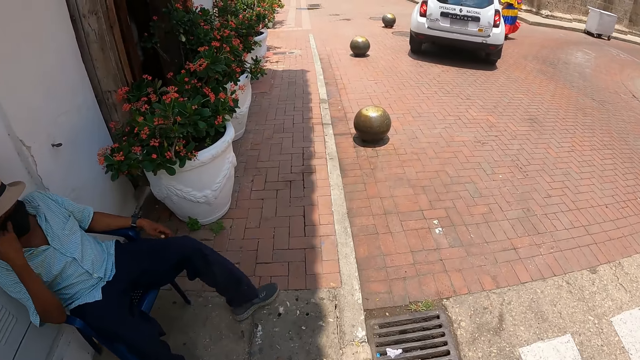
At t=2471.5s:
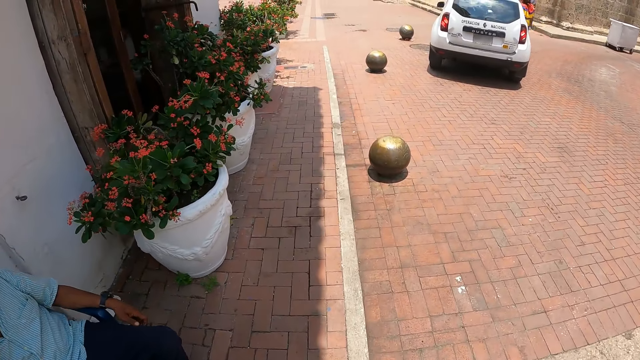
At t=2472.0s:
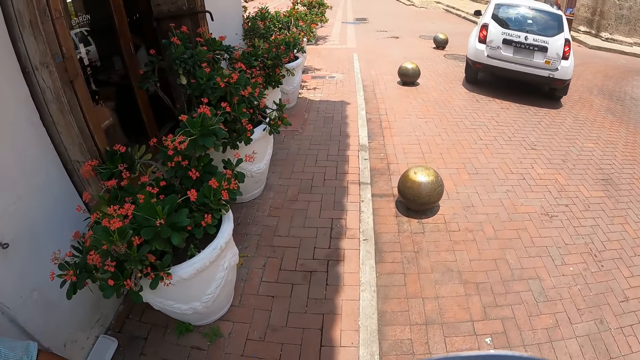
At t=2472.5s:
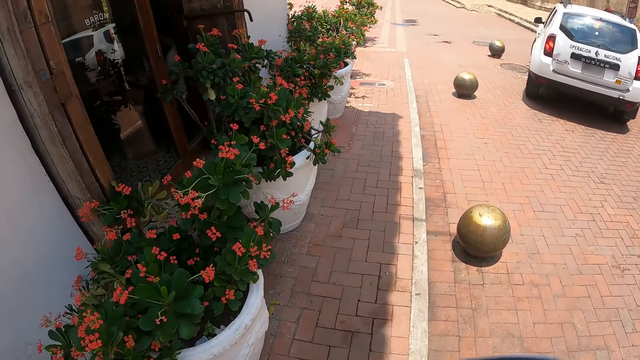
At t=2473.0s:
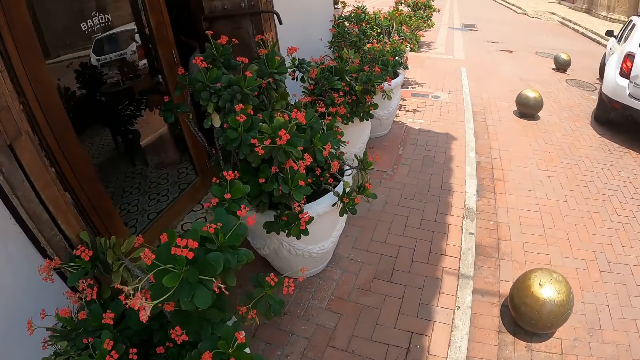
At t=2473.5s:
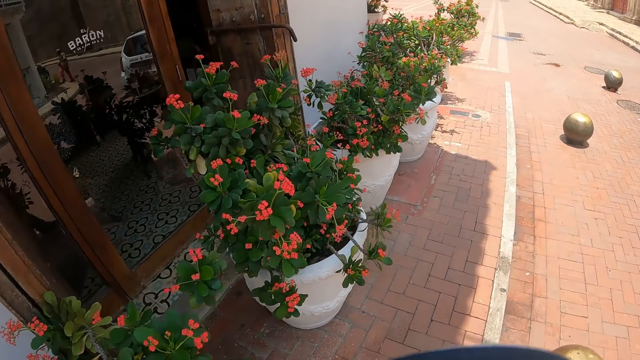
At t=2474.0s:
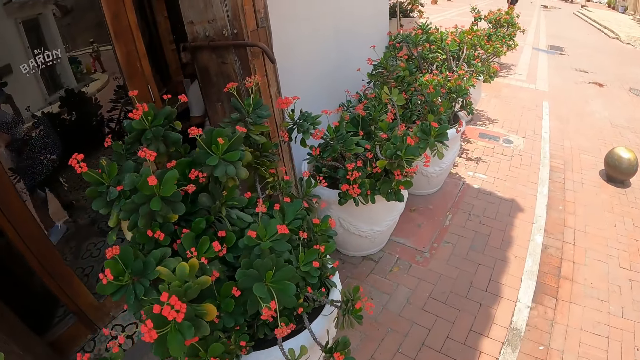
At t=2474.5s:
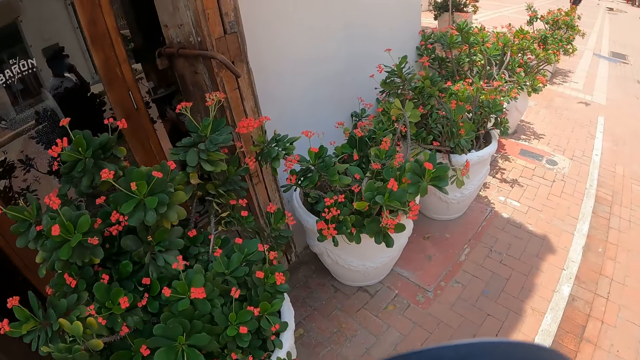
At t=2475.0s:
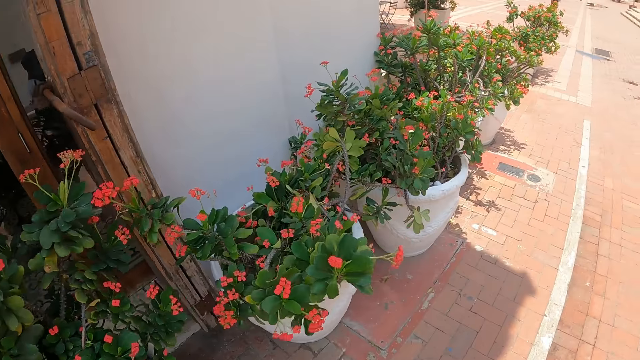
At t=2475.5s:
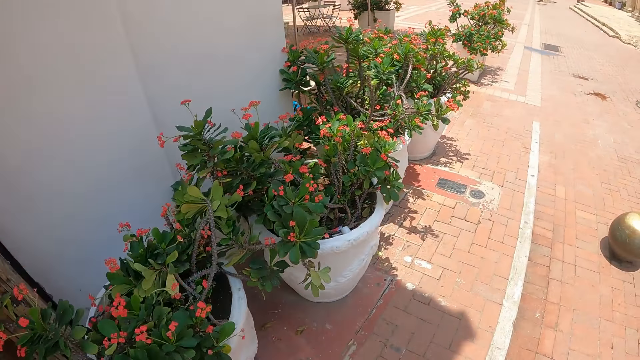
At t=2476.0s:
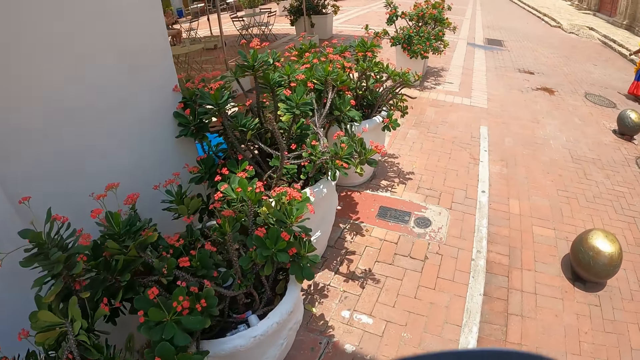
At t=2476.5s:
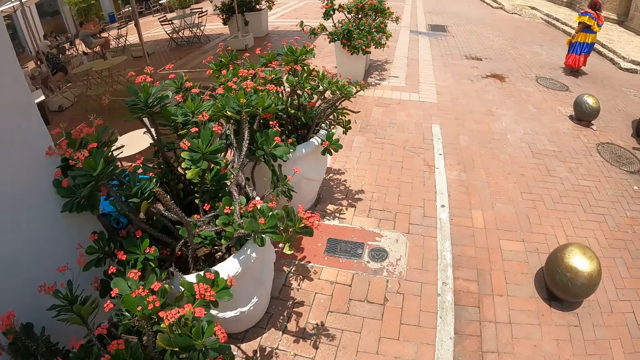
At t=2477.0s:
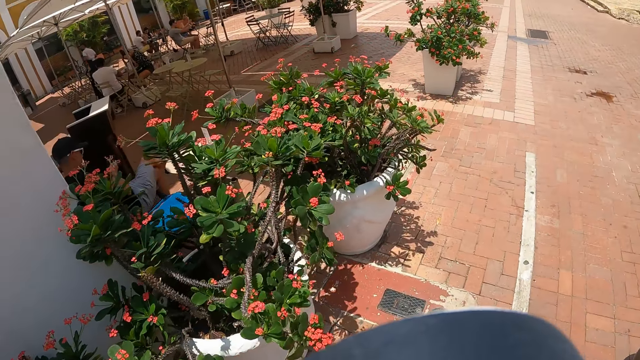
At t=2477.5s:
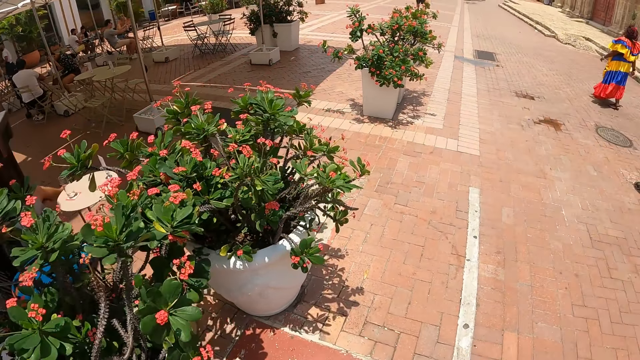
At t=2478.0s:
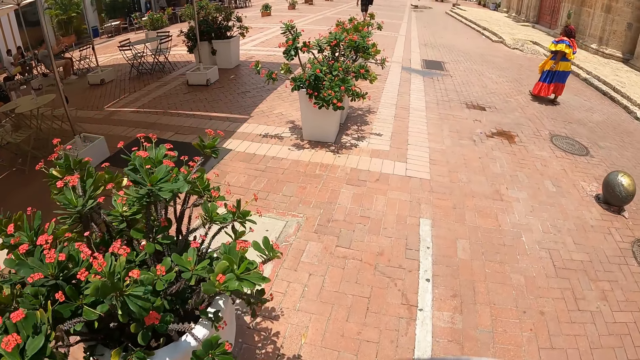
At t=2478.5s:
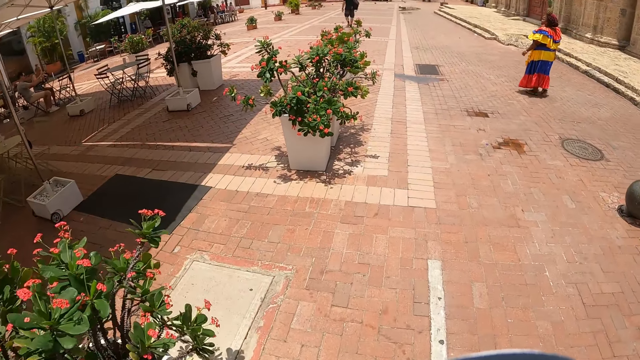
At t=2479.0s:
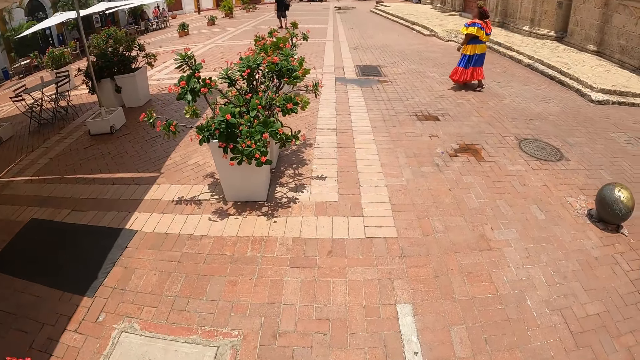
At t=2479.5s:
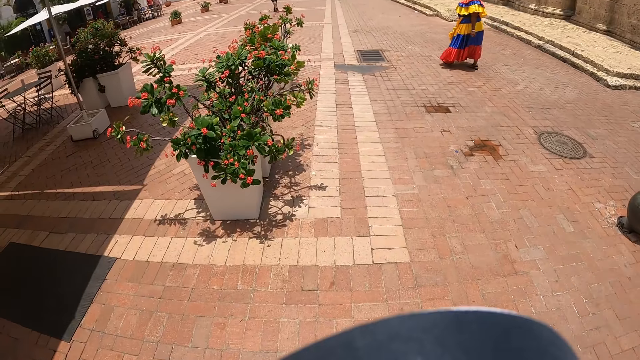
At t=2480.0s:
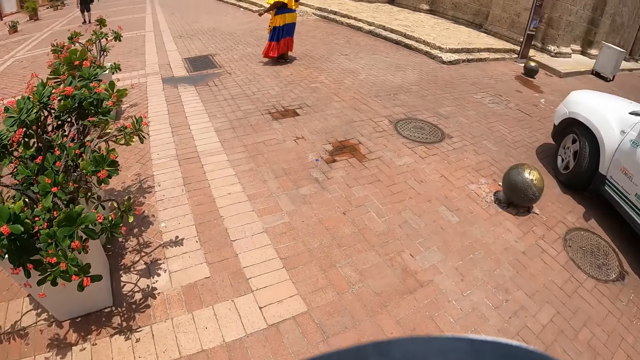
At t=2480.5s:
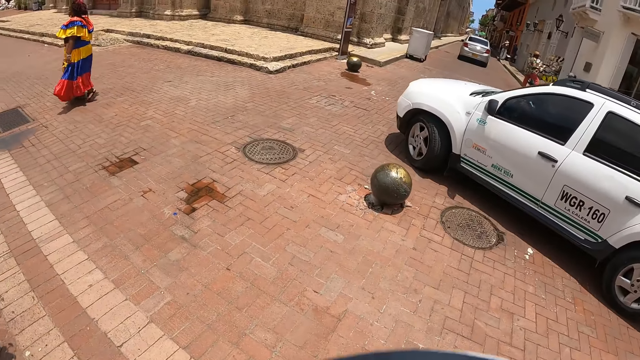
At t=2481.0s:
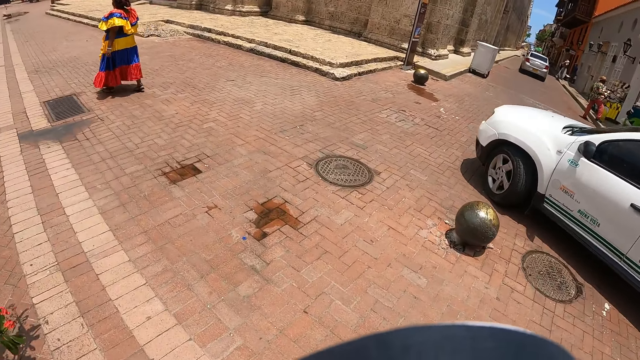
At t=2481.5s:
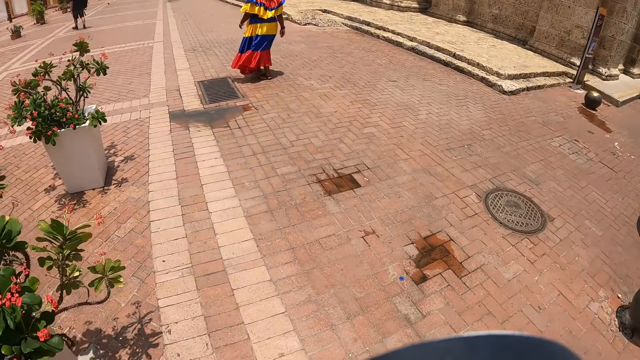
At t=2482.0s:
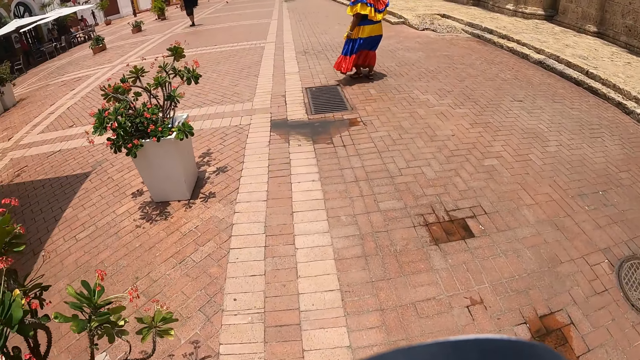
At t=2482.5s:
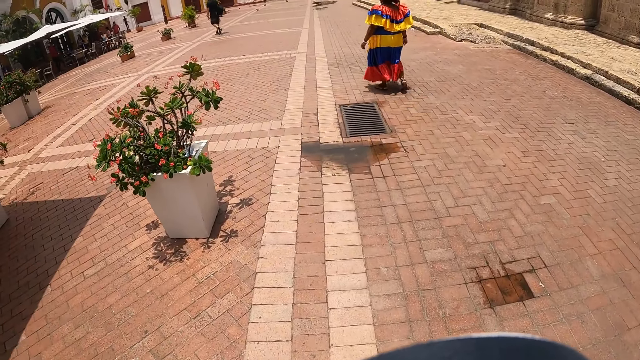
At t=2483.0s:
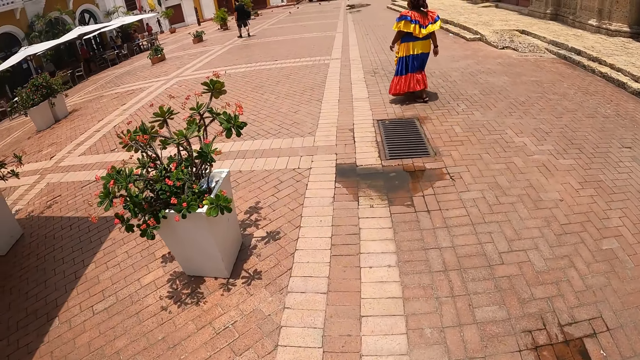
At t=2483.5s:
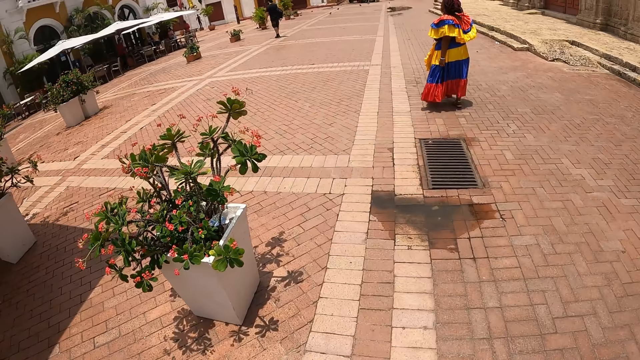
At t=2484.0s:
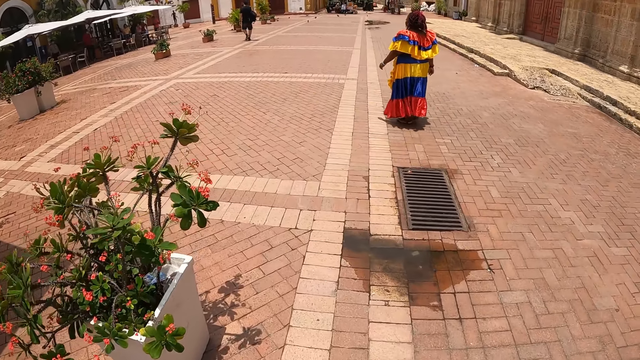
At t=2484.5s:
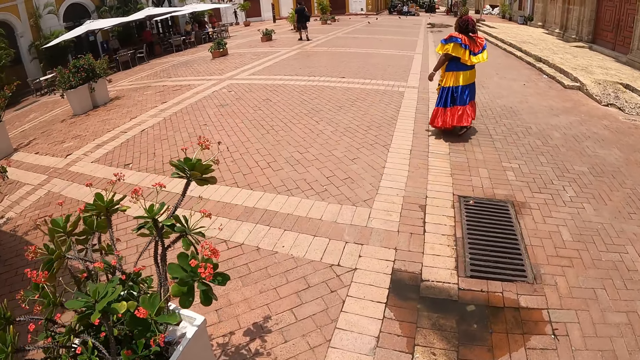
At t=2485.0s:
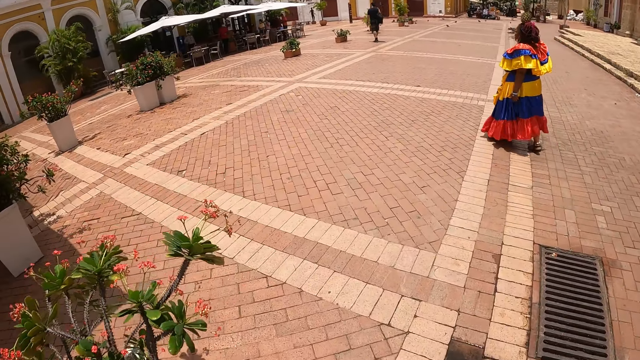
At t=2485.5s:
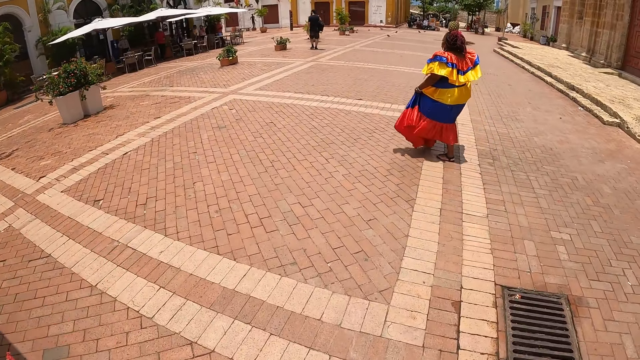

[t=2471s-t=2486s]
The camera wearer looks aside. They walk ahead. They look around. They walk ahead.

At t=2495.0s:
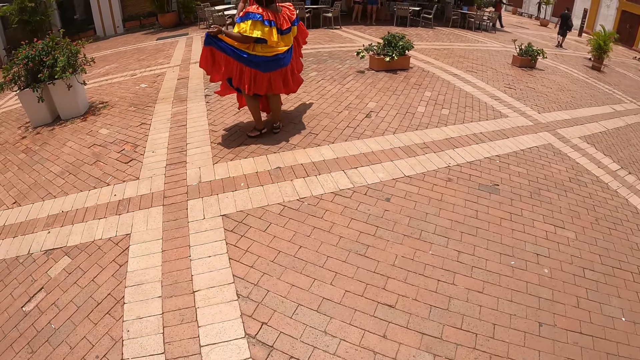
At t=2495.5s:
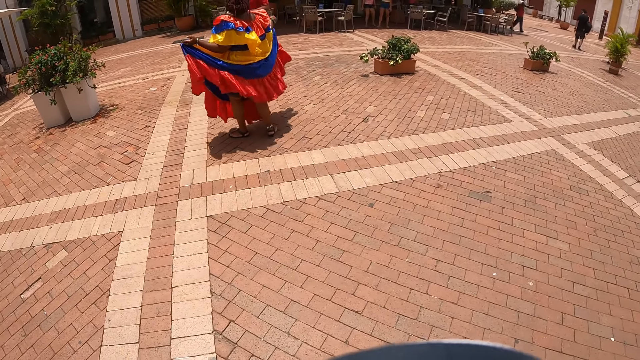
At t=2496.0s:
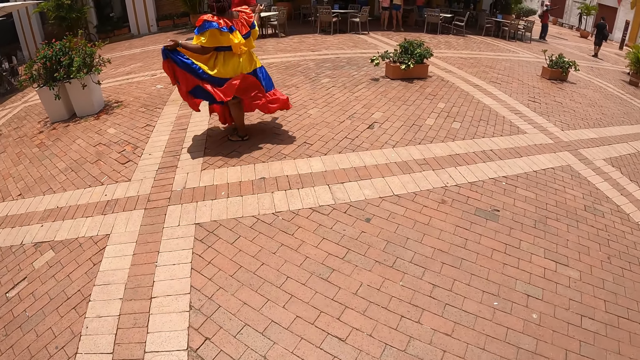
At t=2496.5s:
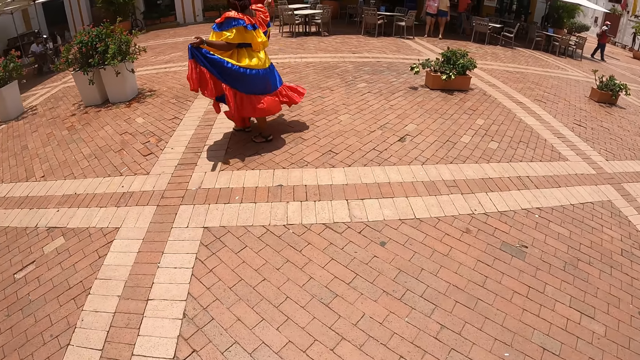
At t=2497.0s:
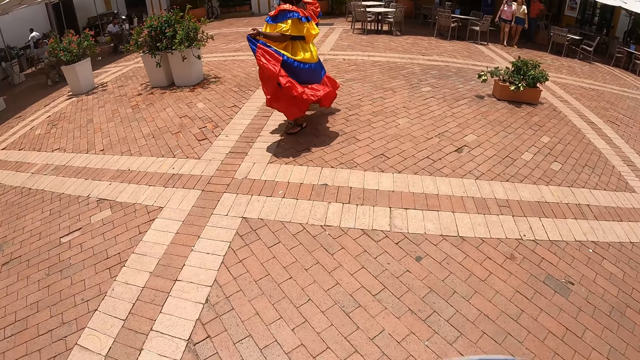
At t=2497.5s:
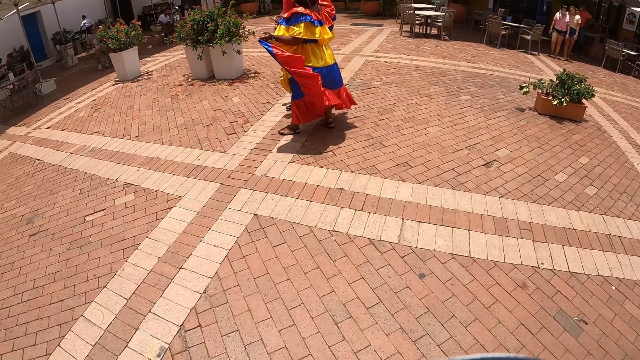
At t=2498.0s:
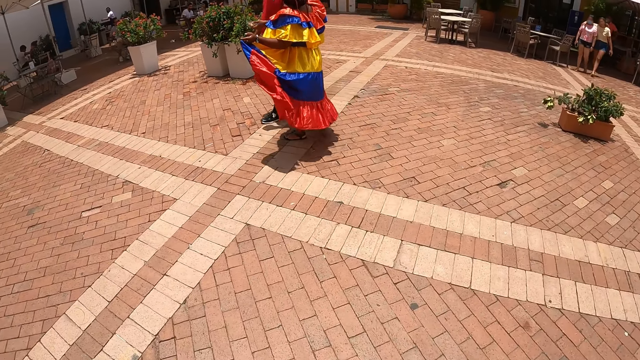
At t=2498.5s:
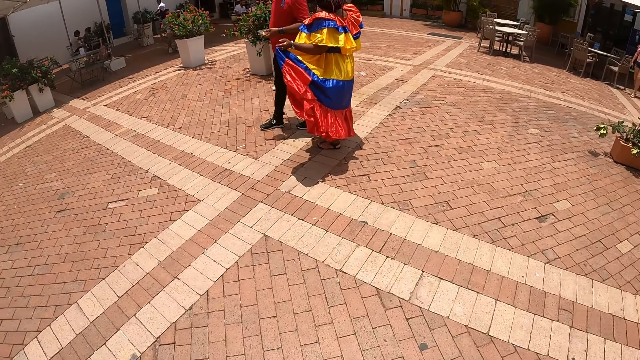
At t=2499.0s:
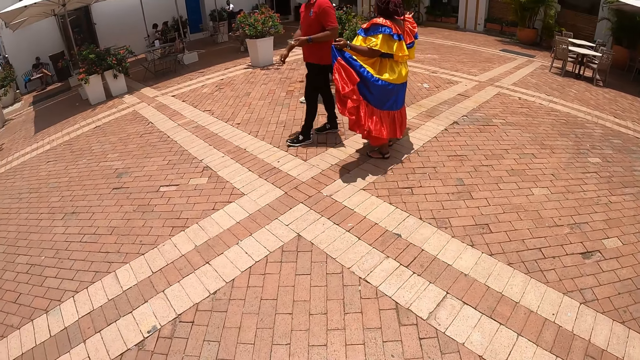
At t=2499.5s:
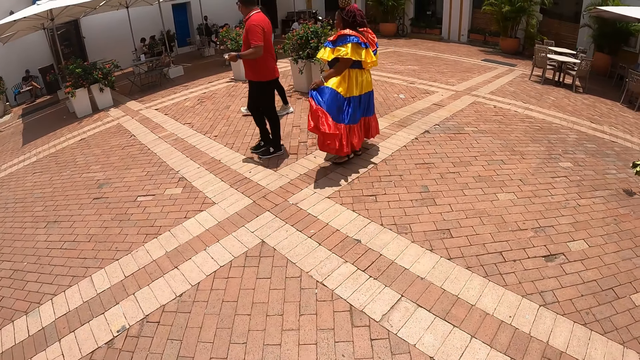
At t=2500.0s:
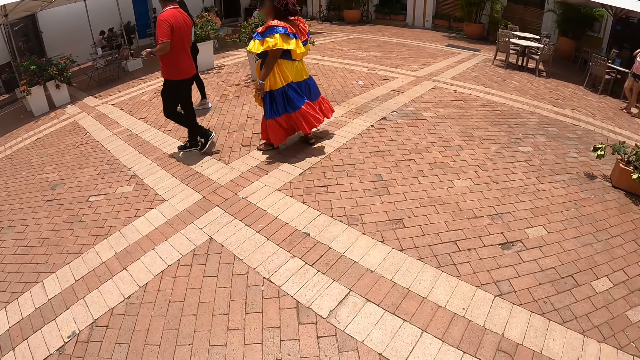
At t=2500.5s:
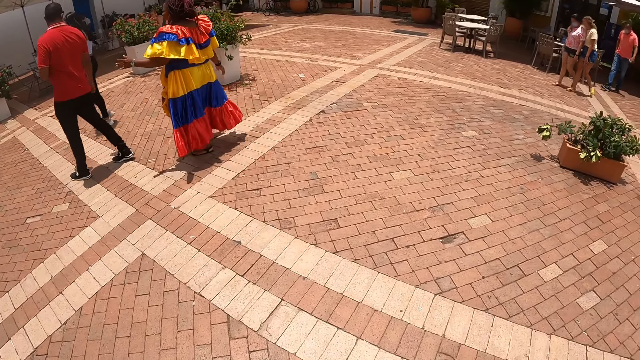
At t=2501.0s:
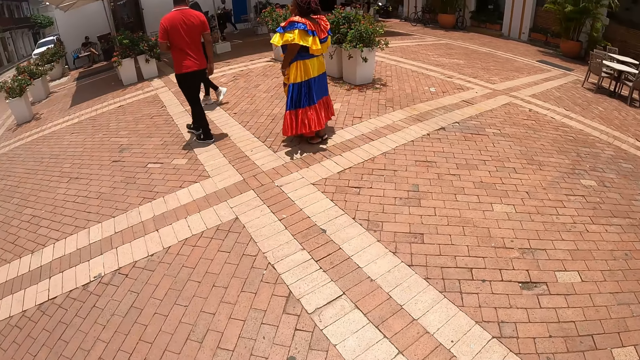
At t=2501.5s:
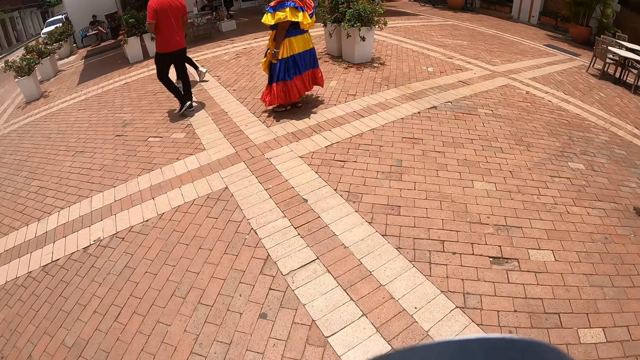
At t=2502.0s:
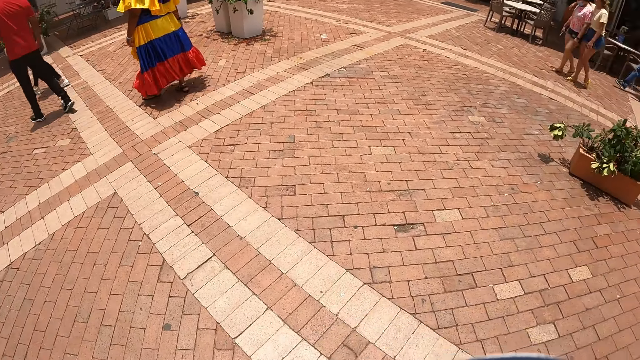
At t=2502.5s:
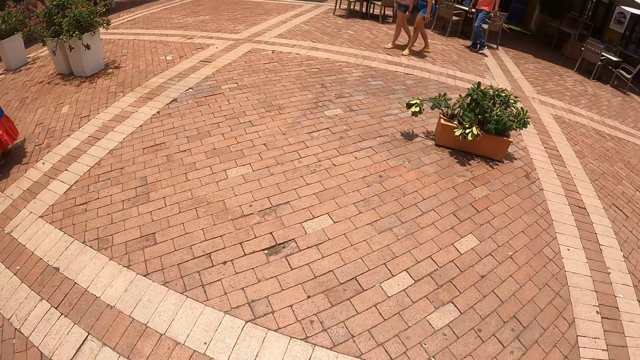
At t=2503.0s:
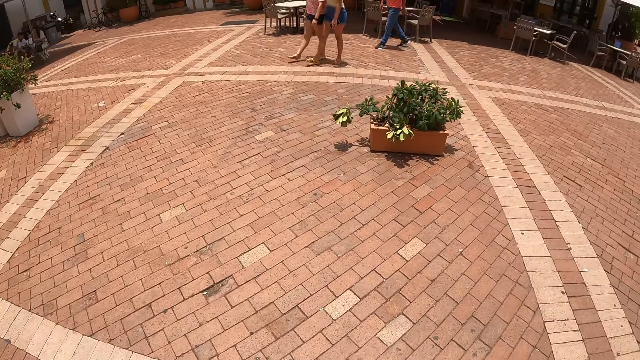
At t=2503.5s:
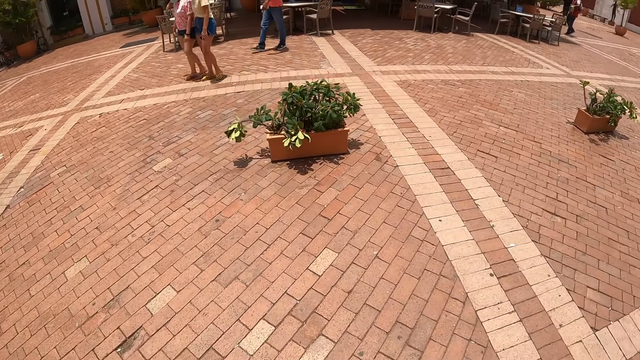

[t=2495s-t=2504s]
The camera wearer looks around. They walk ahead.
